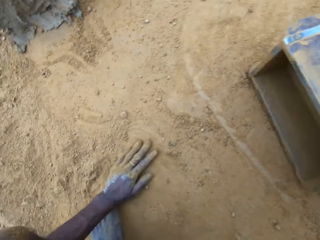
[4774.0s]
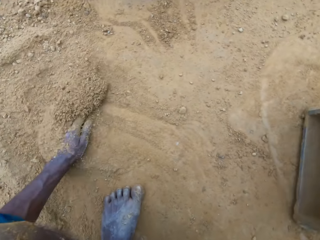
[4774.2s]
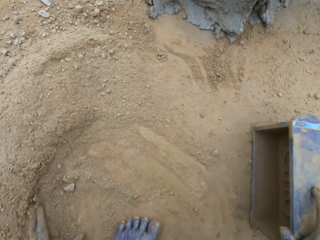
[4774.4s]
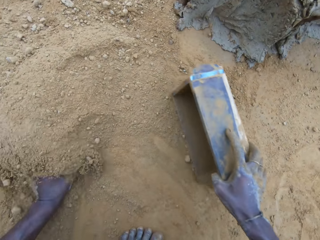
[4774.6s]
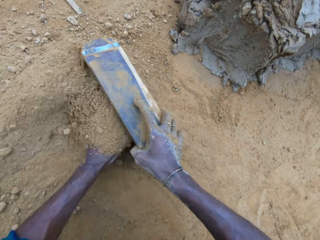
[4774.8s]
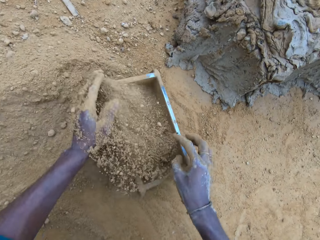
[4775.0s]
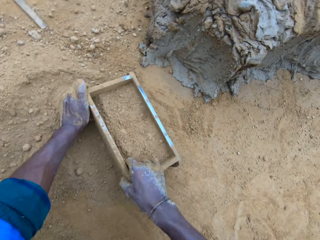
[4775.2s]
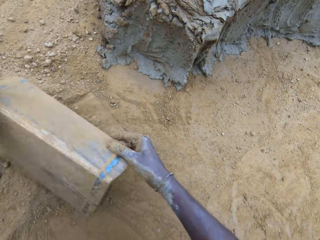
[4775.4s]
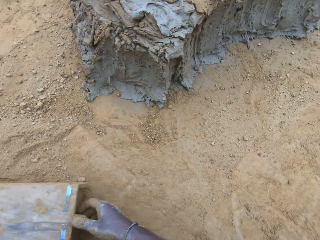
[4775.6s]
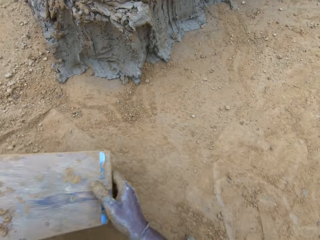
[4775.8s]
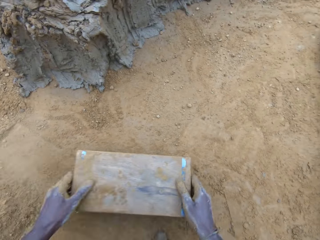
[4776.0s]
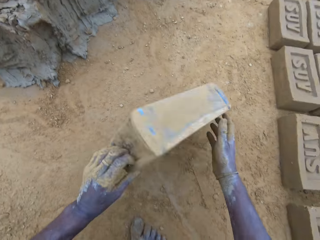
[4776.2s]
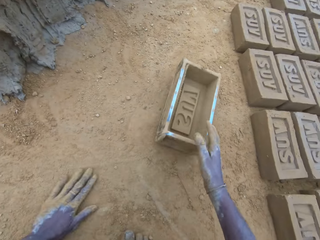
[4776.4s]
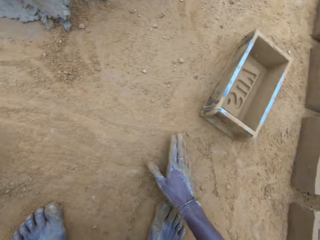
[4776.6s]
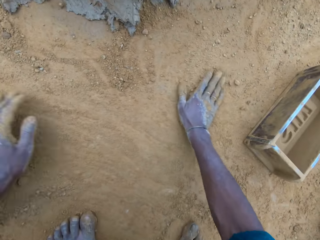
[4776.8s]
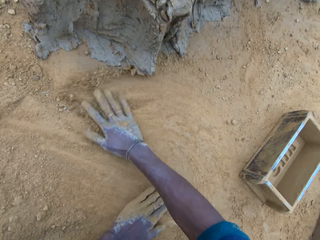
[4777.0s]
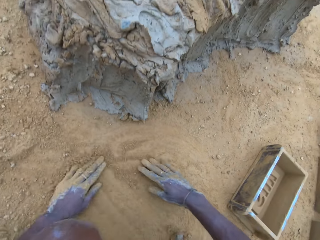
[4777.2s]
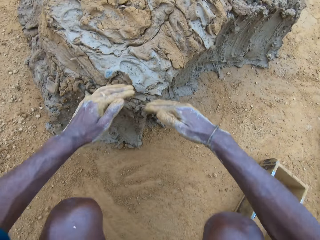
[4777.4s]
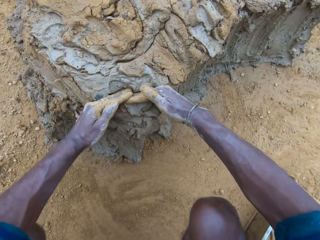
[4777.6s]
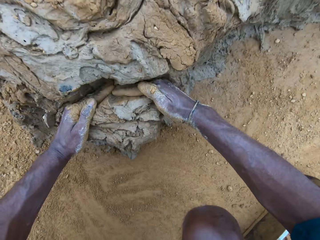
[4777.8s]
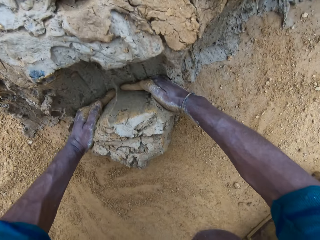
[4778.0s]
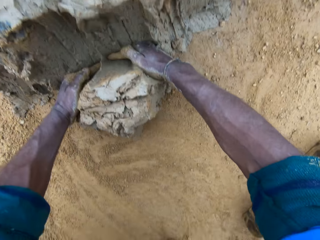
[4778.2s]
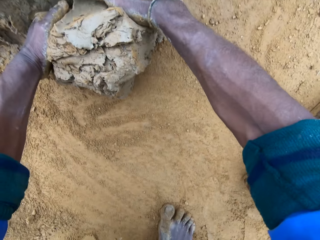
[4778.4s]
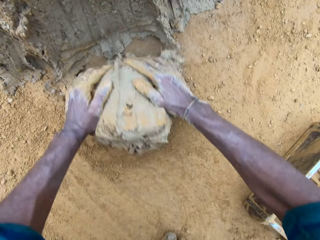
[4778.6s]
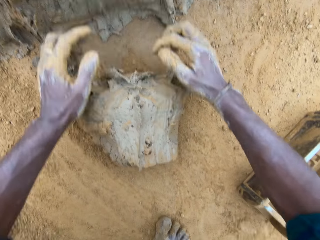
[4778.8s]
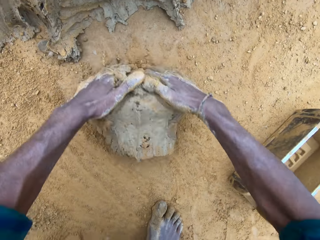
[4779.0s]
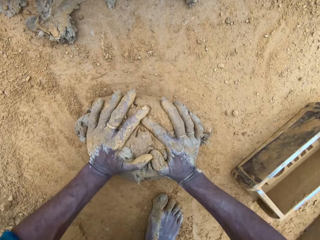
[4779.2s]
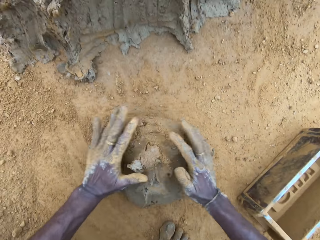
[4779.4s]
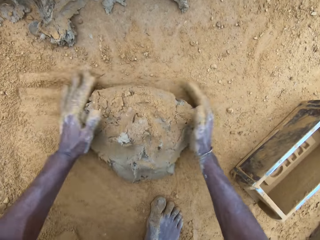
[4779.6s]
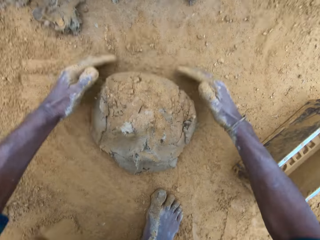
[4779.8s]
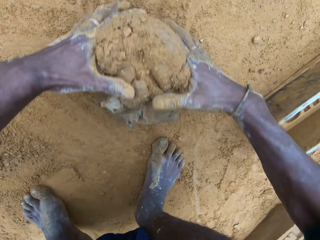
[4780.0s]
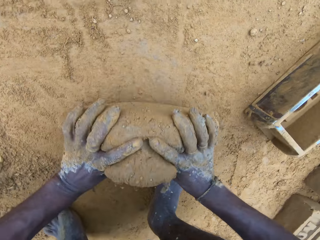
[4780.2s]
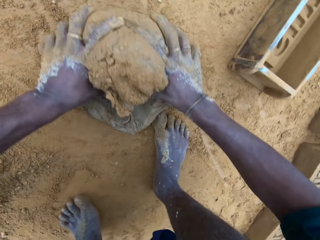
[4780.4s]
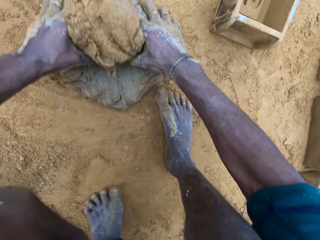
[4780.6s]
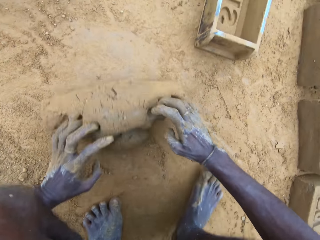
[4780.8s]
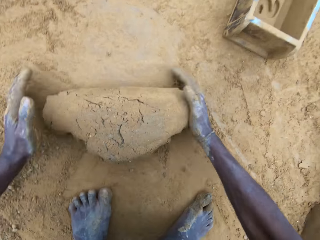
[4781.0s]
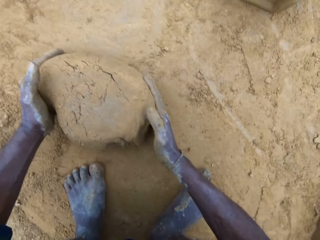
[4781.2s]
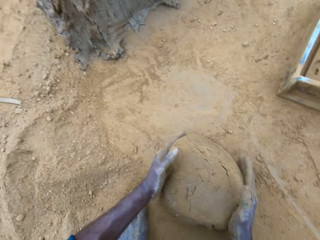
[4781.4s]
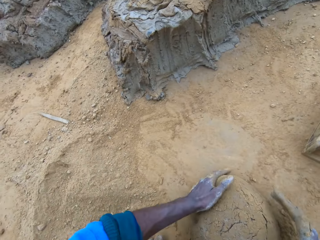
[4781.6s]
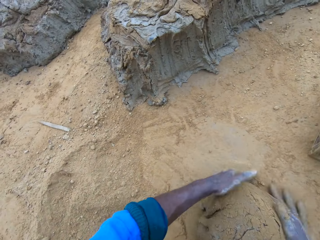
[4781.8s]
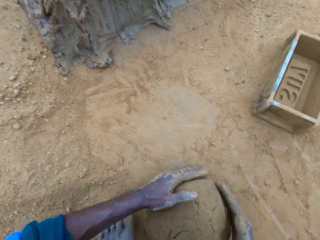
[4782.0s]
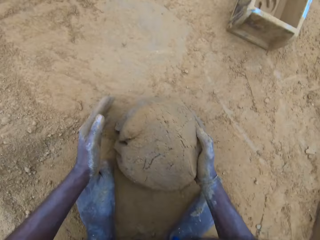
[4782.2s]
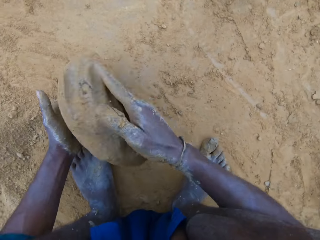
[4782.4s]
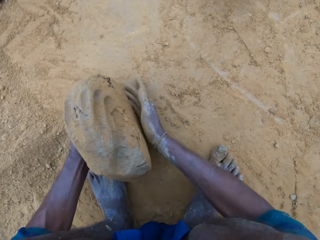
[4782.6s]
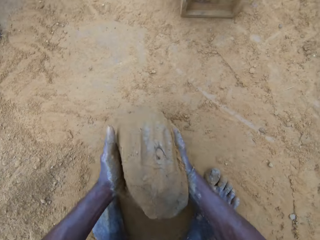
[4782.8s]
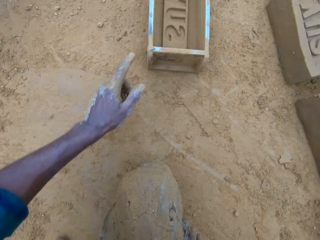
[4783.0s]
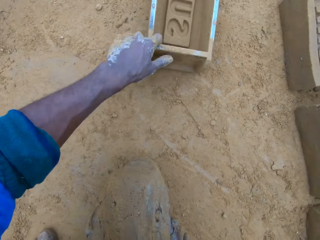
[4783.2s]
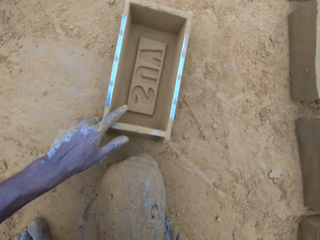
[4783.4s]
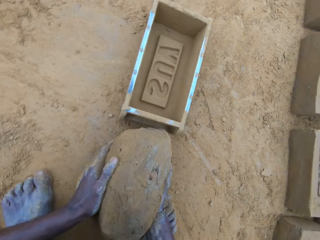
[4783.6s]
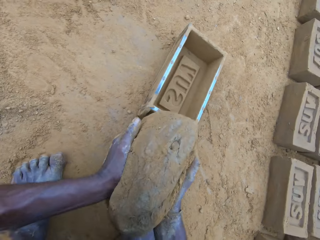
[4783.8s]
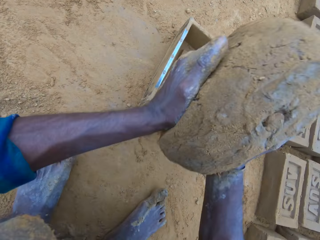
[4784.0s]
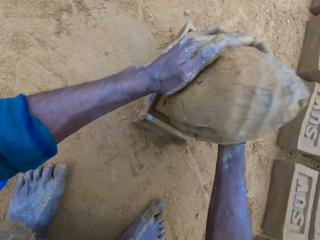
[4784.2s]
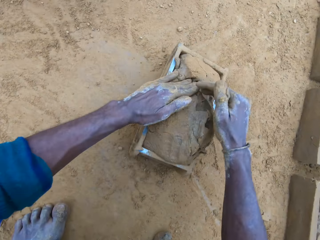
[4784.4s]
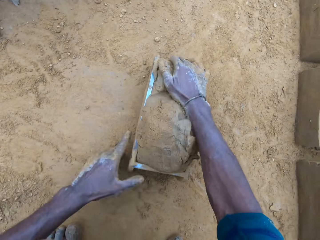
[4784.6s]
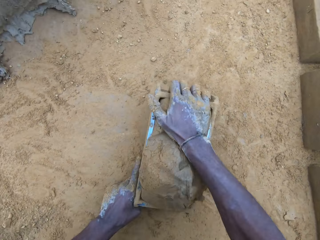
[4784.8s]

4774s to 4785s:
The camera wearer drags the brick mold on the ground. He puts down the brick mold. He rubs his hand on the ground. He pours sand into the brick mold and scoops sand with the brick mold. He pours the sand in the brick mold on the ground and turns the brick mold upside down. He hits the brick mold on the ground. He puts the brick mold aside on the ground. He rubs his hands on the ground. He cuts wet clay from the heap of wet clay with his hand. He rolls the wet clay on the ground. He picks up the wet clay on the ground. He moves the brick mold closer. He holds the wet clay. He puts the wet clay in the brick mold.

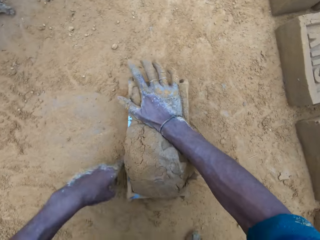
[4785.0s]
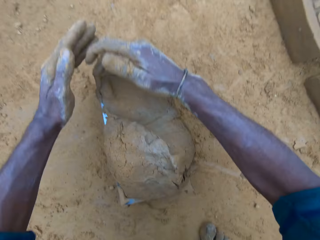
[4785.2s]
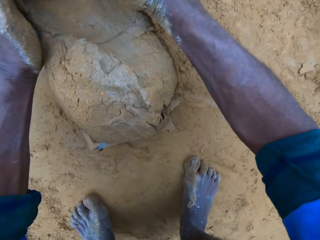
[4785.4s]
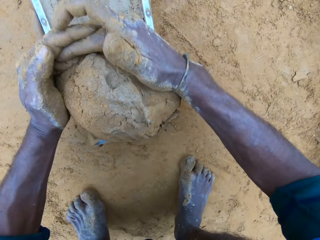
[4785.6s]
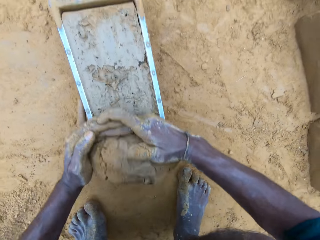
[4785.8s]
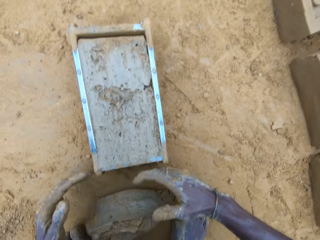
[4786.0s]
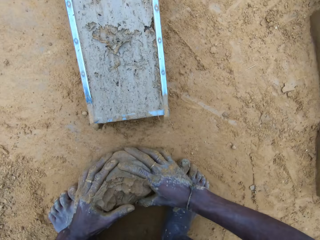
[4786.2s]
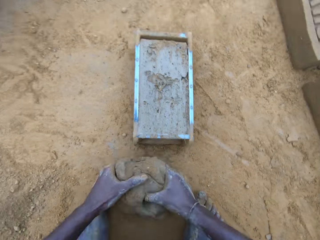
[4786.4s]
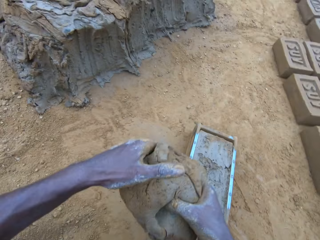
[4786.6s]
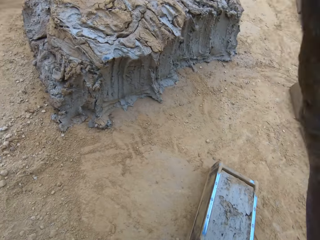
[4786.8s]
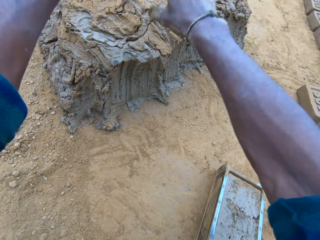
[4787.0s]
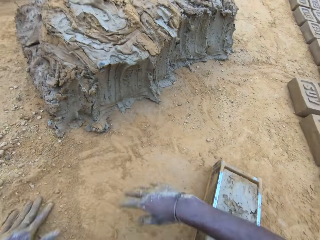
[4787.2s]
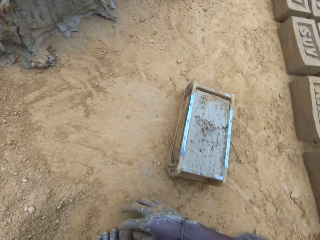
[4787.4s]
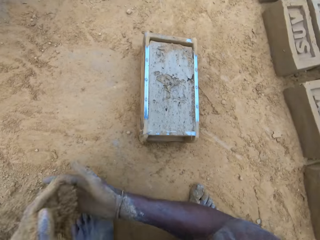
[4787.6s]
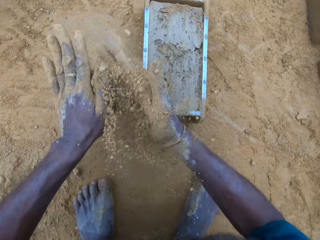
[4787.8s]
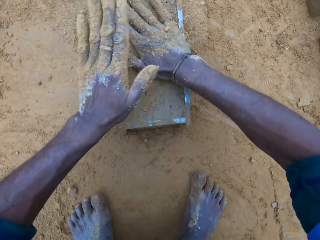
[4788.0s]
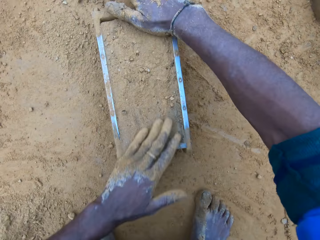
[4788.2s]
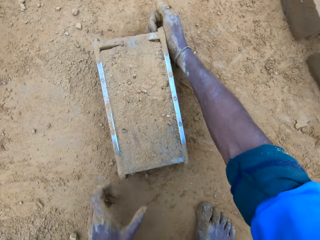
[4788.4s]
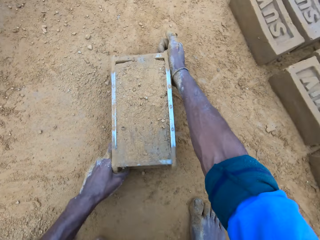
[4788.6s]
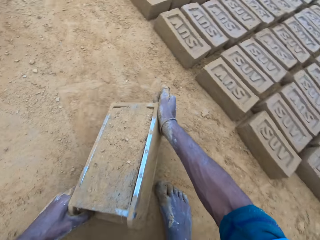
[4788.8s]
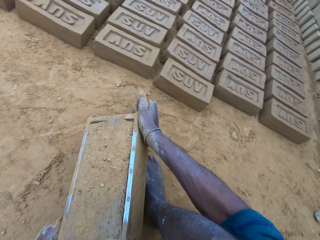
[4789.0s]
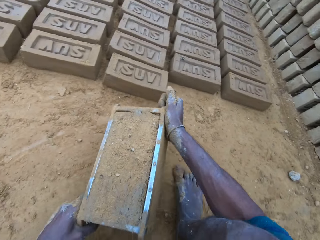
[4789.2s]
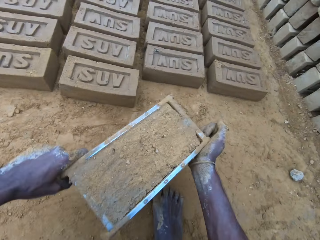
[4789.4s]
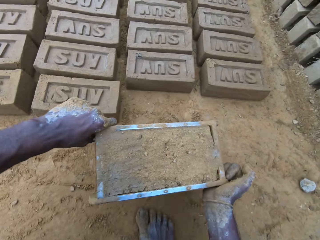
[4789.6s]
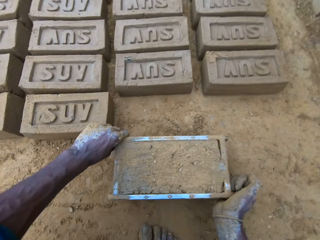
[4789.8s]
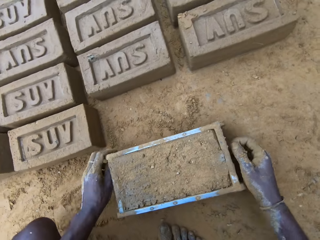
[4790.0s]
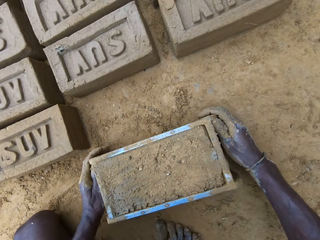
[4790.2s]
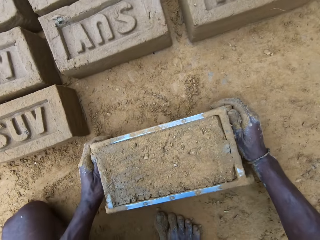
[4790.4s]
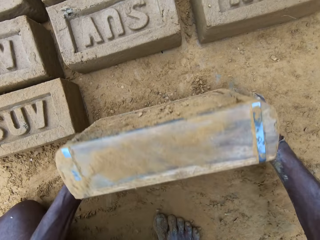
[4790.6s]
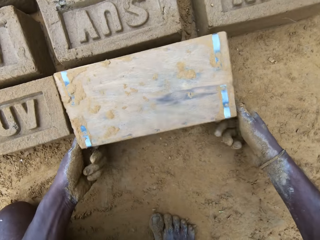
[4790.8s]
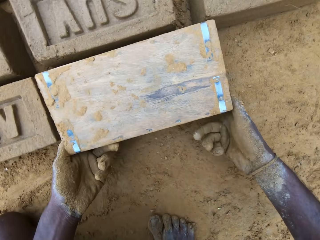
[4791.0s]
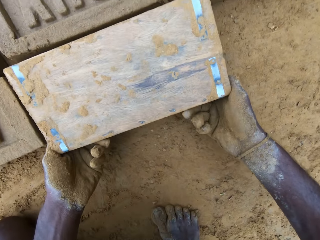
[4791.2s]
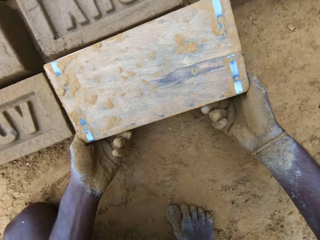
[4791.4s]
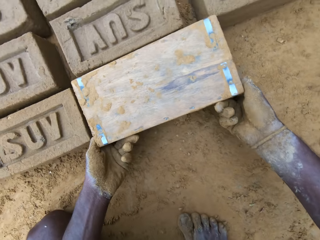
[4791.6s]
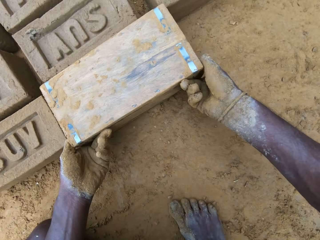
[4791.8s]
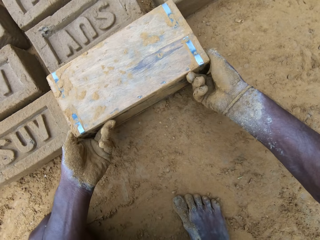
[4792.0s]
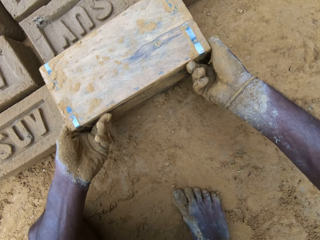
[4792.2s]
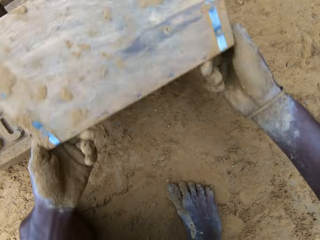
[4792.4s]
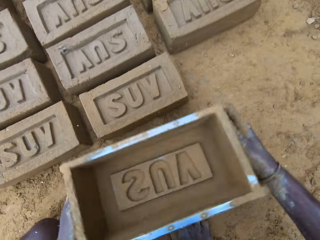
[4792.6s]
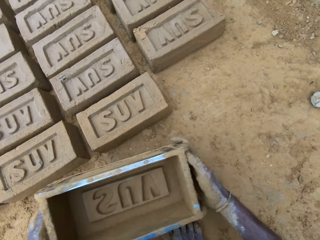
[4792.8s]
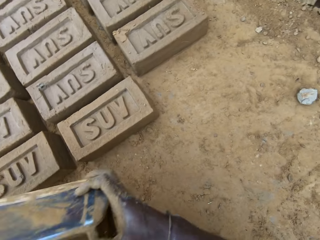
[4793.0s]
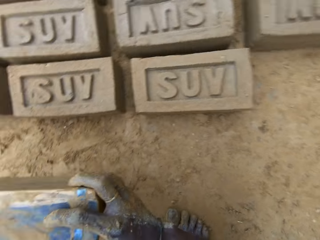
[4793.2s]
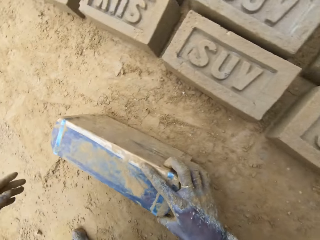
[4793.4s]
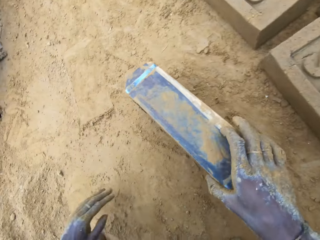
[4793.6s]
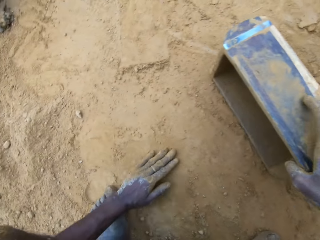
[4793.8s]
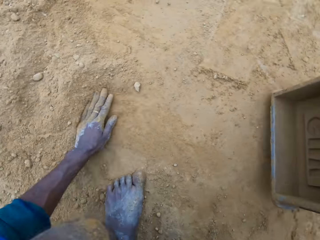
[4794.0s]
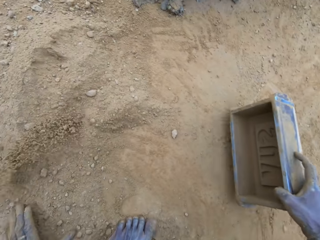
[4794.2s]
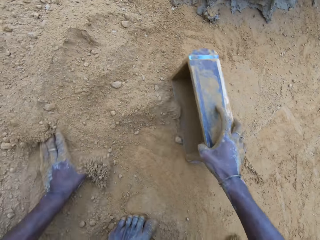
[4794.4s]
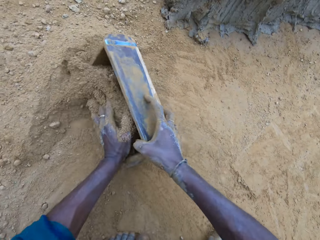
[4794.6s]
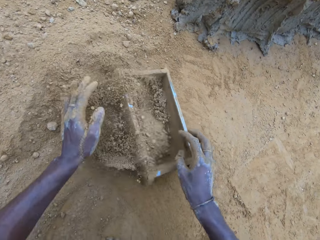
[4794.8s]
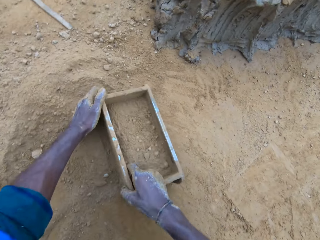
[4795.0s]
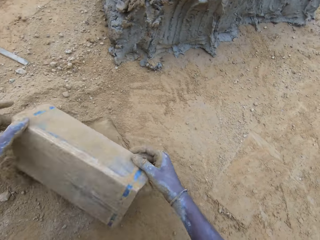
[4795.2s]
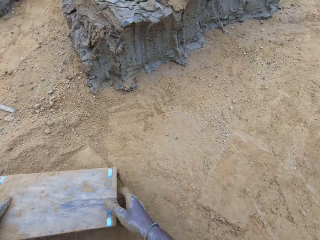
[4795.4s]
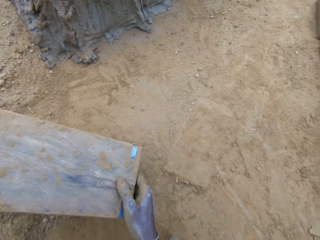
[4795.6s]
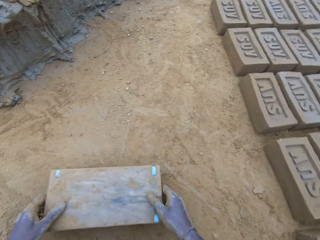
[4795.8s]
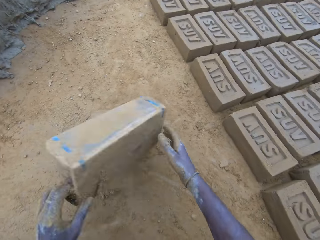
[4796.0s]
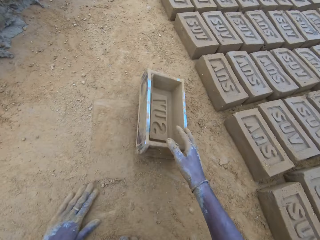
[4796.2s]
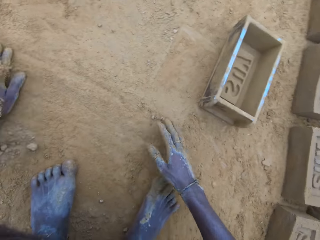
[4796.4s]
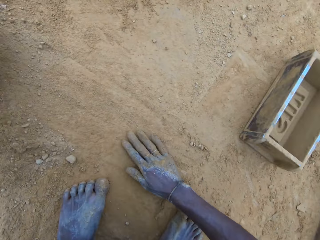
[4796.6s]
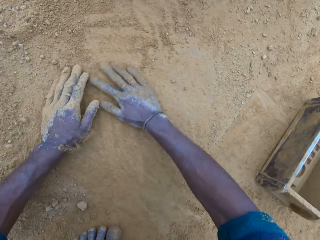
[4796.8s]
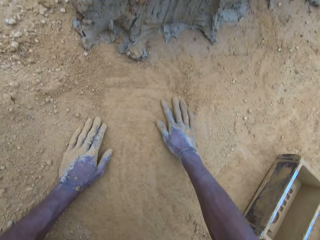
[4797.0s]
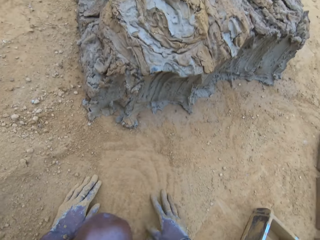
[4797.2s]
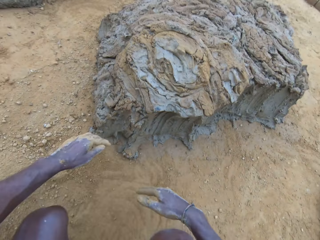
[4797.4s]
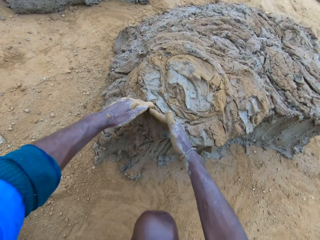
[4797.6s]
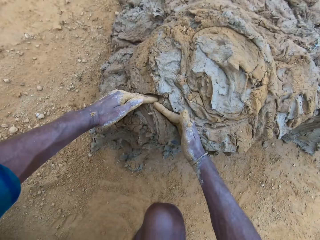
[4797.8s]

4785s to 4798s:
The camera wearer adjusts the brick mold. He presses the clay against the brick mold. He removes the excess wet clay in the brick mold. He picks up the excess wet clay on the ground. He throws the excess wet clay on the heap of wet clay. He pours sand on the wet clay in the brick mold. He moves the brick mold. He turns over the wet clay in the brick mold on the ground. He puts down the brick. He removes the brick mold. He pours sand into the brick mold. He pours the sand in the brick mold on the ground. He hits the brick mold on the ground. He puts the brick mold aside. He rubs his hands on the ground.
